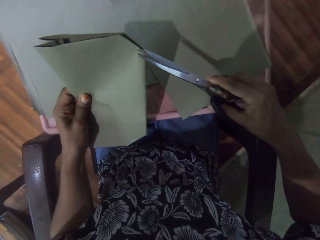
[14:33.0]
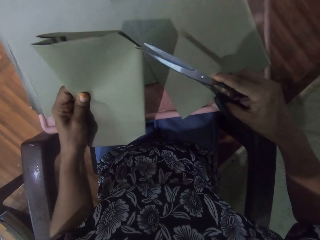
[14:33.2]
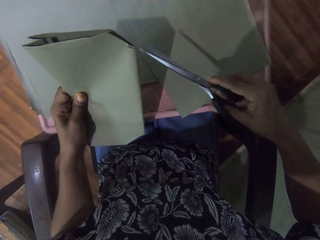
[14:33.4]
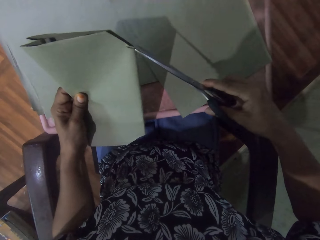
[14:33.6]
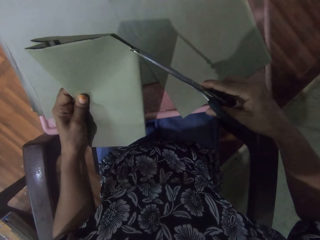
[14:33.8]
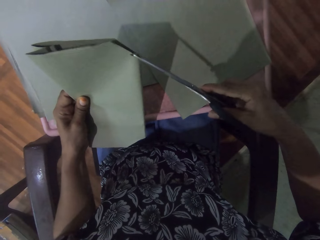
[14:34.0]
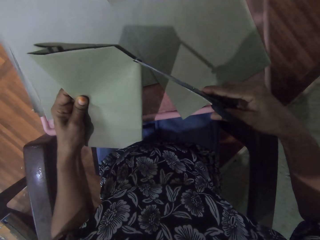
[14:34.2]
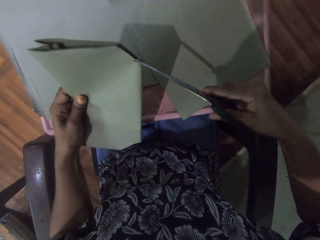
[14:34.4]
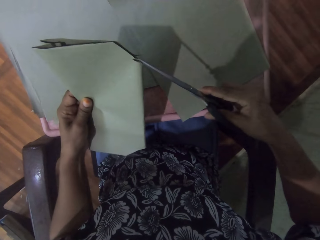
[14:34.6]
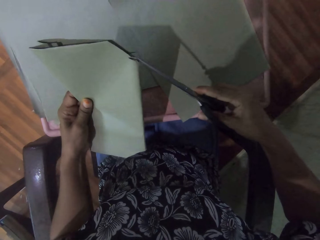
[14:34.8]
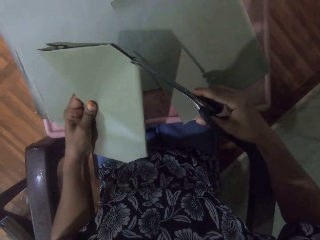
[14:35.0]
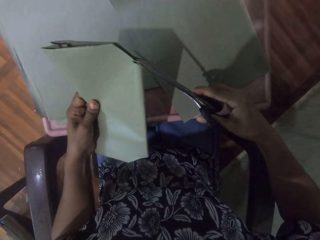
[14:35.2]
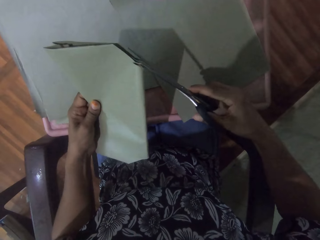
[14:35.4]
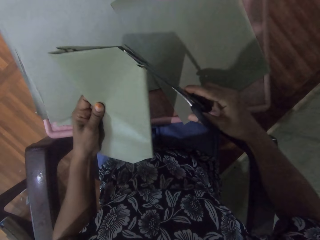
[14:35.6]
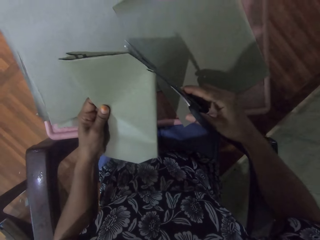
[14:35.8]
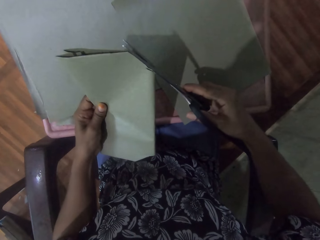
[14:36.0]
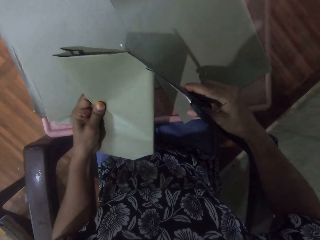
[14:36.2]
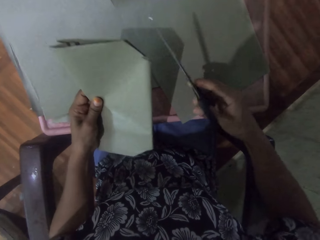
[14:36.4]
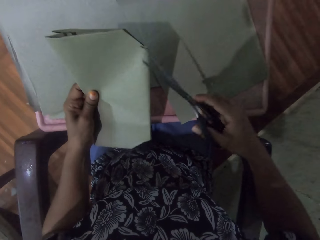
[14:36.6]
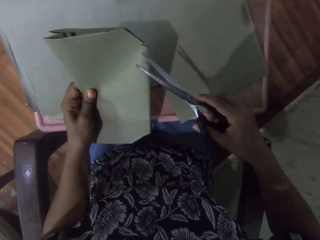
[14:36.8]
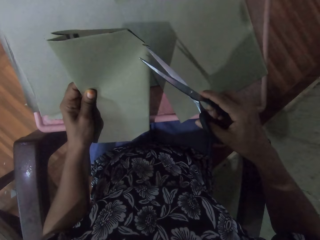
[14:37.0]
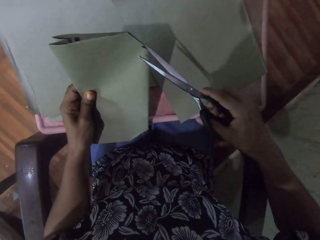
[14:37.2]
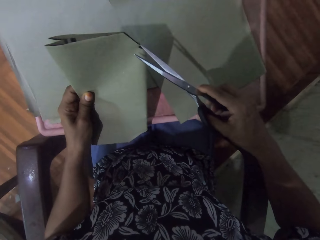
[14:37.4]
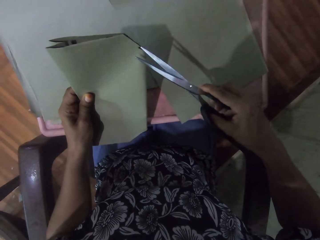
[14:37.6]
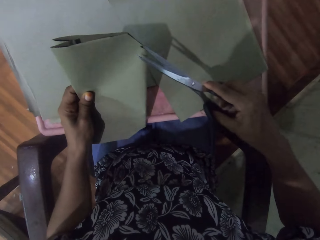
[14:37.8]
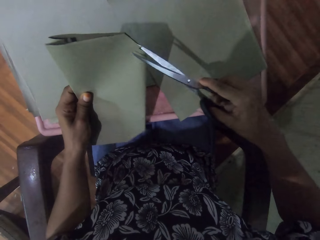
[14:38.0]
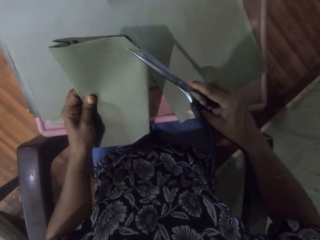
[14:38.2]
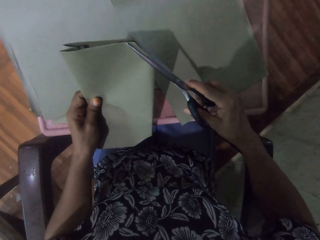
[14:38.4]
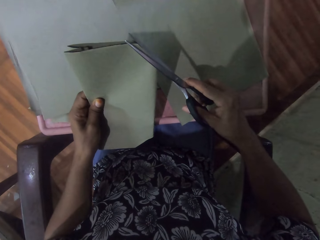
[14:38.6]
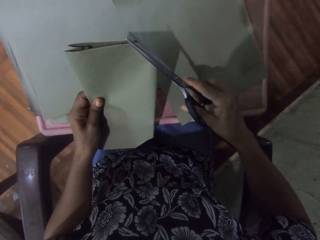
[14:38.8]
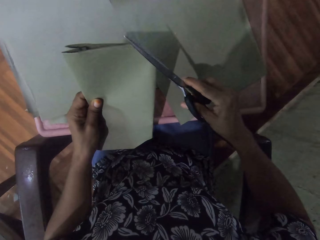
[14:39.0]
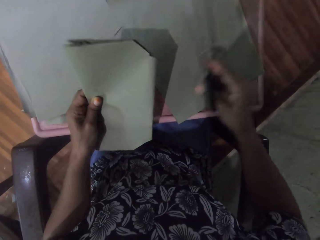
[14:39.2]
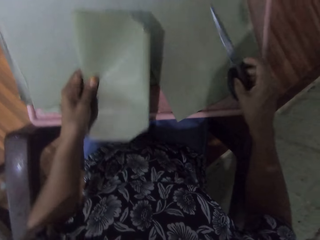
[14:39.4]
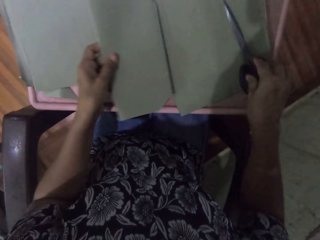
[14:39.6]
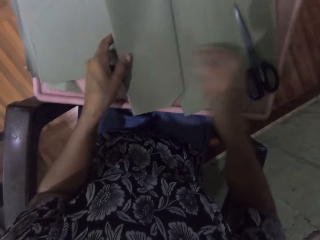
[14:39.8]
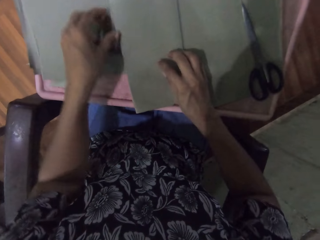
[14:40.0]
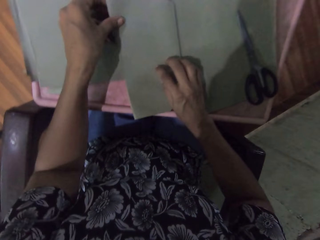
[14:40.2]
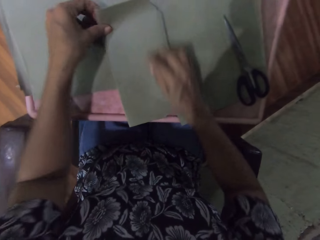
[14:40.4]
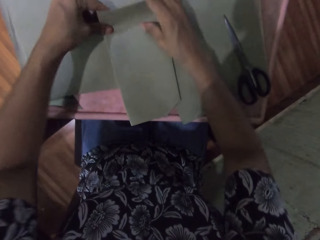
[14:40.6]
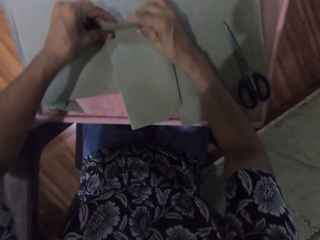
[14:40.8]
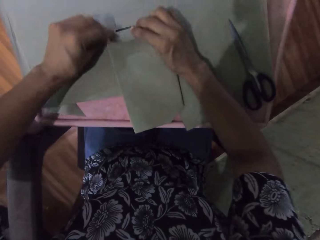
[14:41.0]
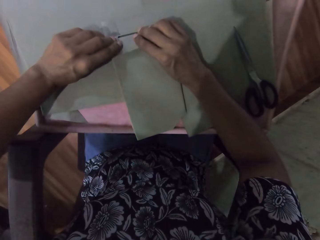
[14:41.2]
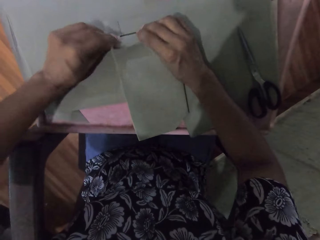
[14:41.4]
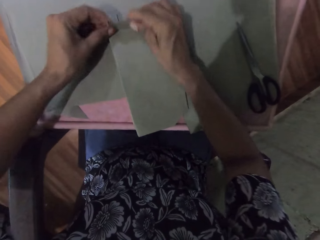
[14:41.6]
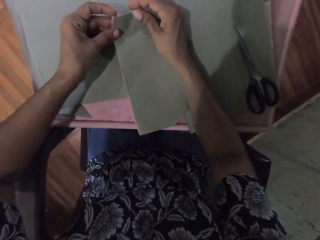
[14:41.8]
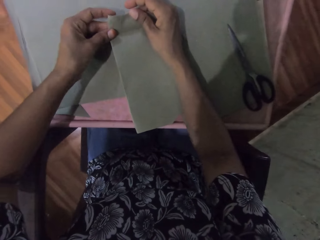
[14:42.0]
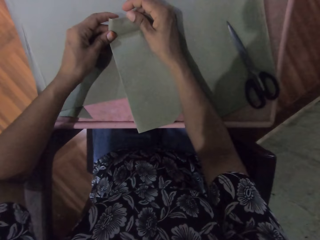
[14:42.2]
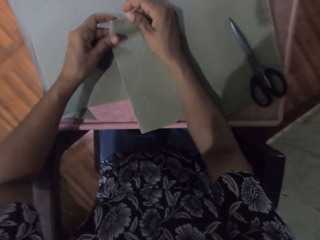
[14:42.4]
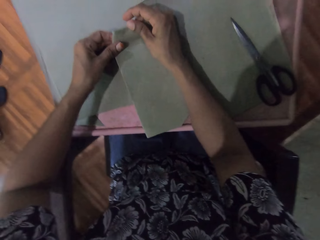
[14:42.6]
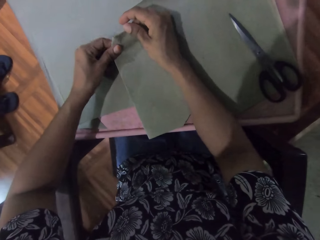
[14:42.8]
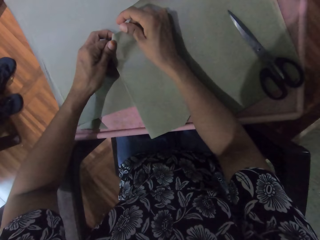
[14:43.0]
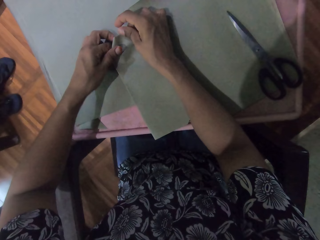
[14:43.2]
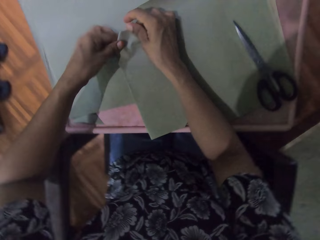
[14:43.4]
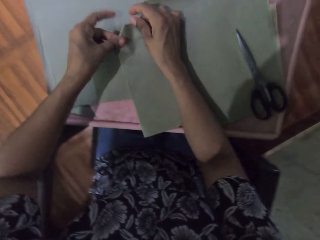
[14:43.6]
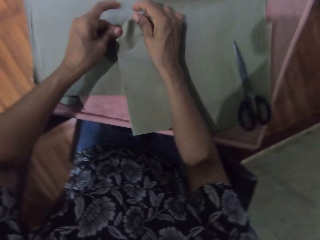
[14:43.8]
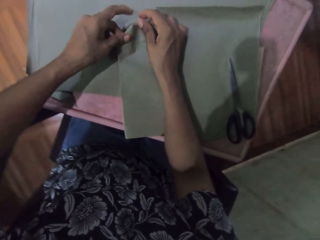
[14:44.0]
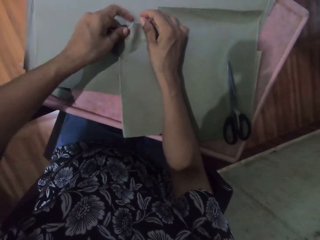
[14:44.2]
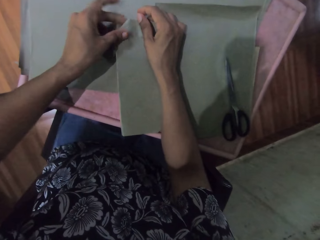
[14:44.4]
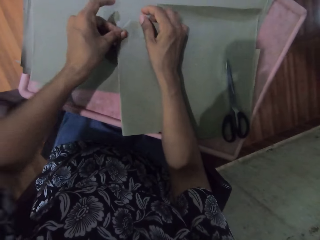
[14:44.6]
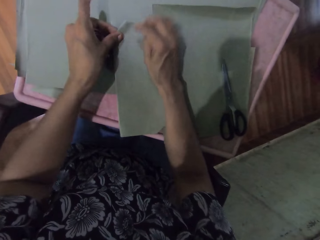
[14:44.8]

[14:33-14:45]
The camera wearer drops the scissors in her right hand on the table. She wraps the book on the table with the cardboard paper with both hands. She folds the paper.

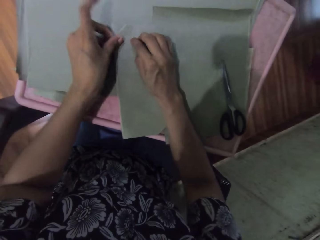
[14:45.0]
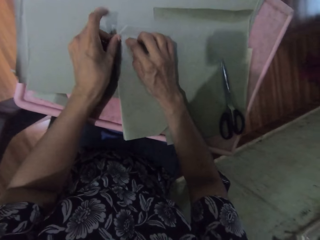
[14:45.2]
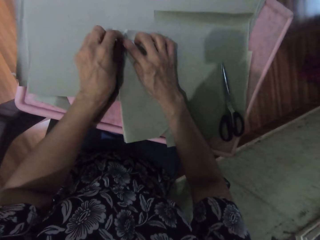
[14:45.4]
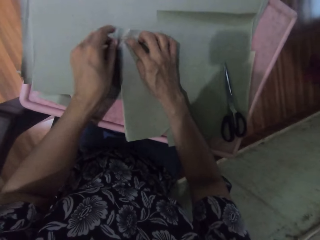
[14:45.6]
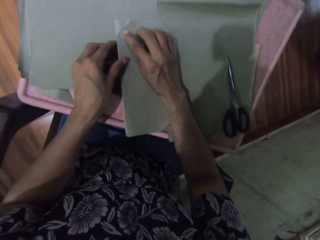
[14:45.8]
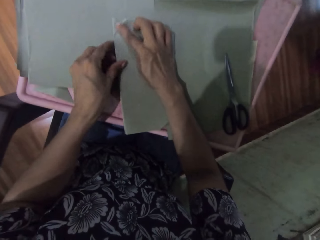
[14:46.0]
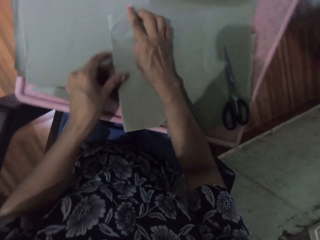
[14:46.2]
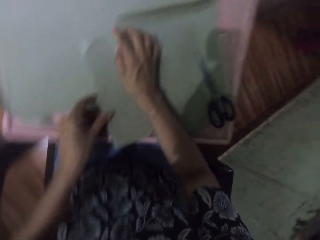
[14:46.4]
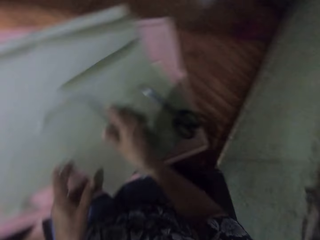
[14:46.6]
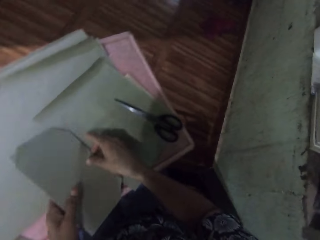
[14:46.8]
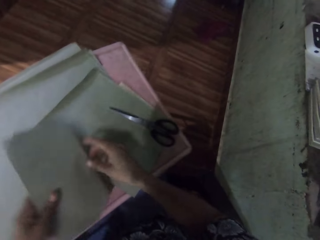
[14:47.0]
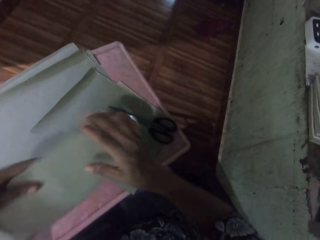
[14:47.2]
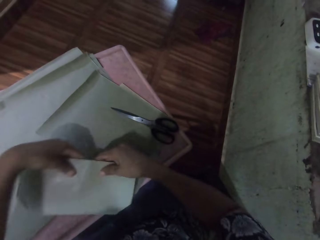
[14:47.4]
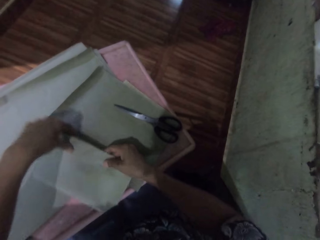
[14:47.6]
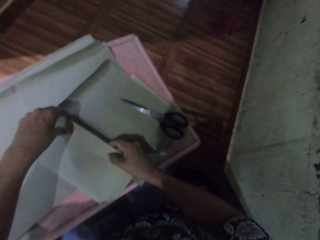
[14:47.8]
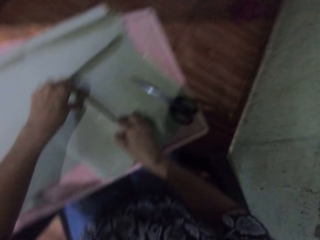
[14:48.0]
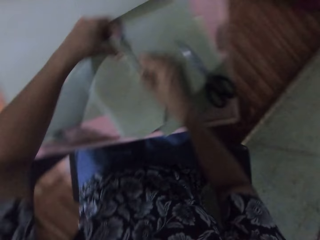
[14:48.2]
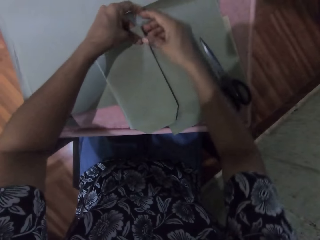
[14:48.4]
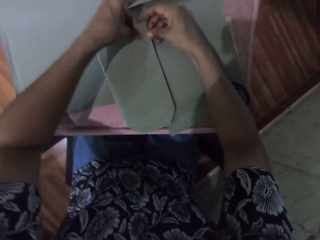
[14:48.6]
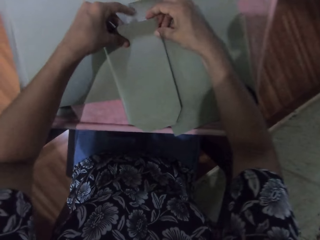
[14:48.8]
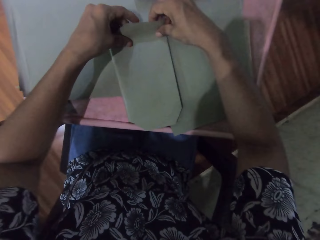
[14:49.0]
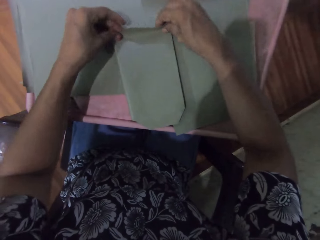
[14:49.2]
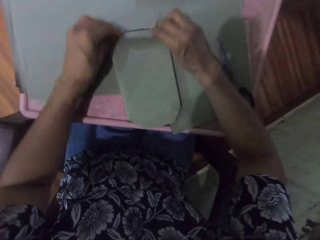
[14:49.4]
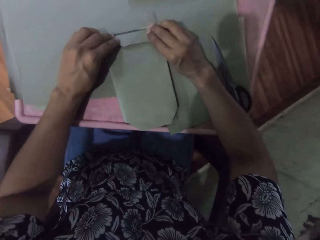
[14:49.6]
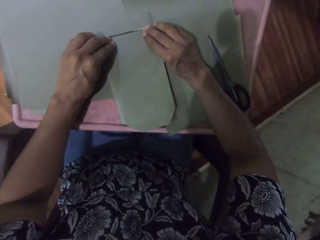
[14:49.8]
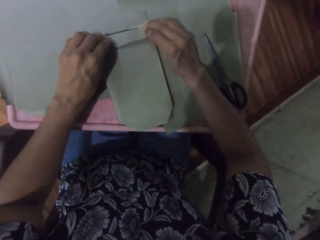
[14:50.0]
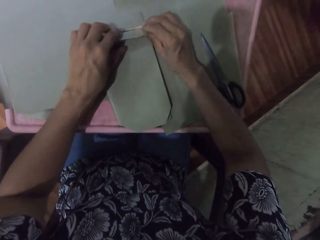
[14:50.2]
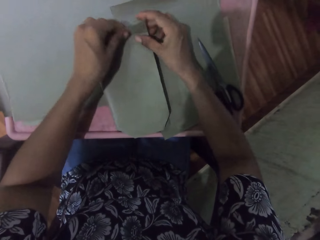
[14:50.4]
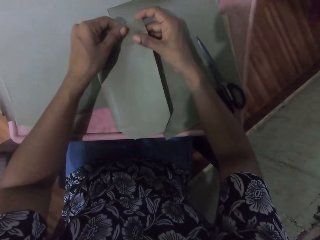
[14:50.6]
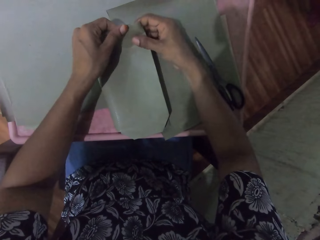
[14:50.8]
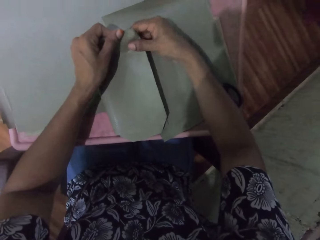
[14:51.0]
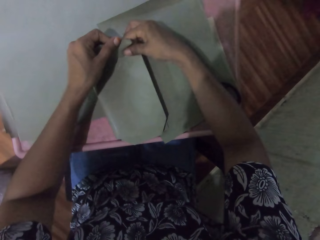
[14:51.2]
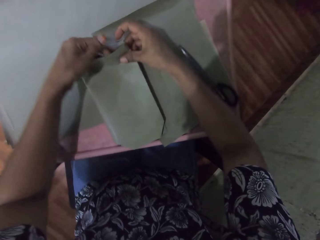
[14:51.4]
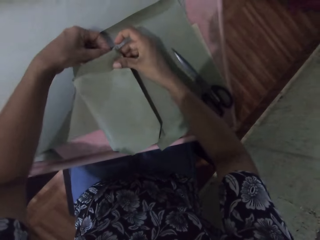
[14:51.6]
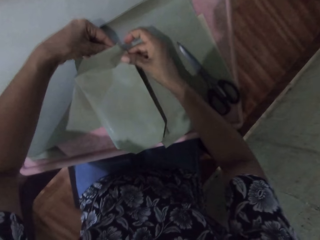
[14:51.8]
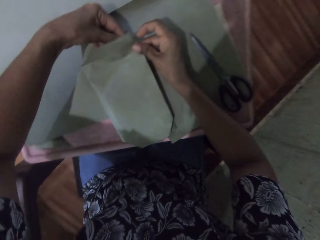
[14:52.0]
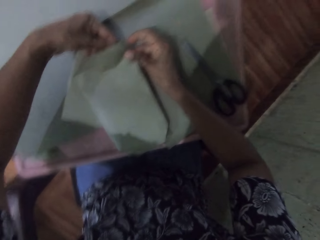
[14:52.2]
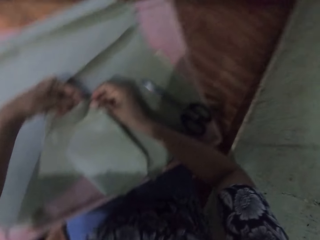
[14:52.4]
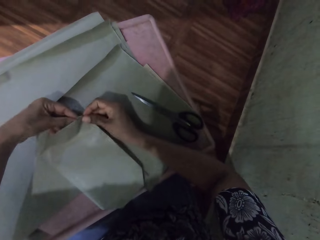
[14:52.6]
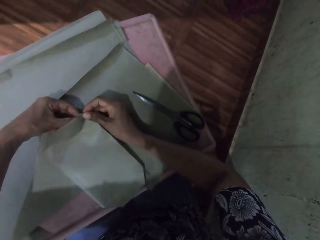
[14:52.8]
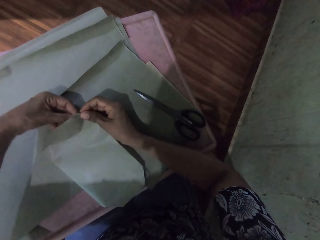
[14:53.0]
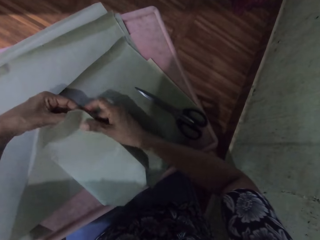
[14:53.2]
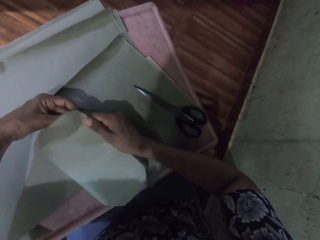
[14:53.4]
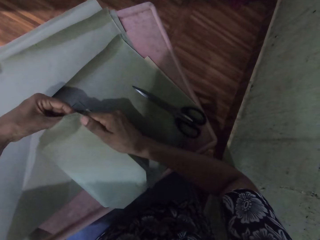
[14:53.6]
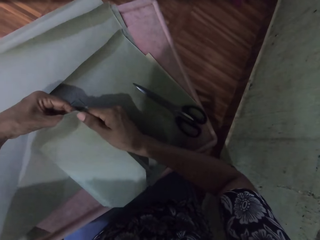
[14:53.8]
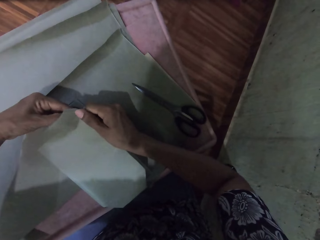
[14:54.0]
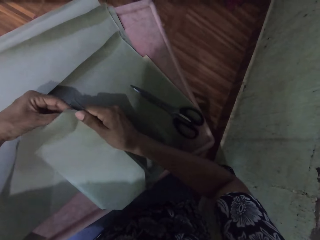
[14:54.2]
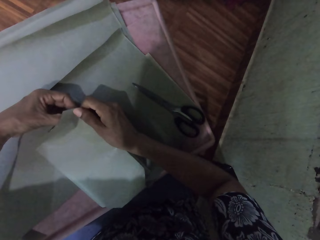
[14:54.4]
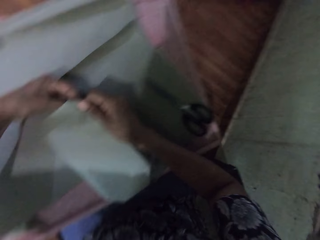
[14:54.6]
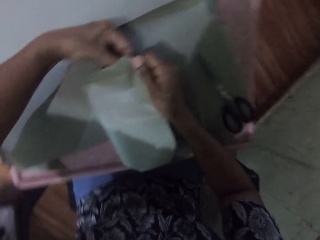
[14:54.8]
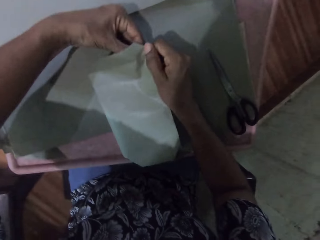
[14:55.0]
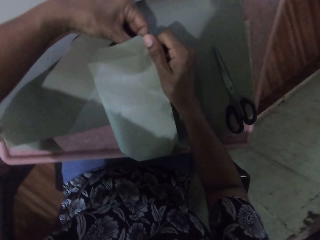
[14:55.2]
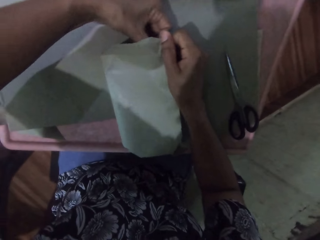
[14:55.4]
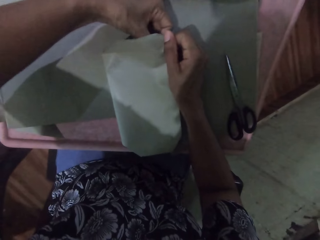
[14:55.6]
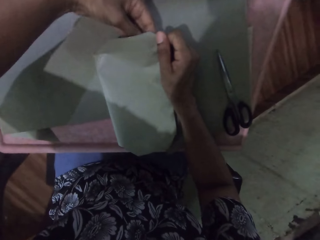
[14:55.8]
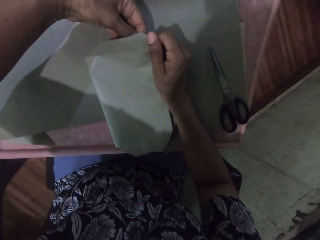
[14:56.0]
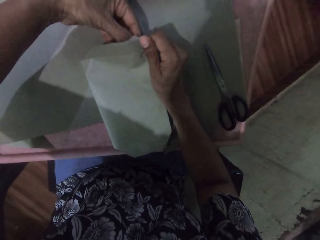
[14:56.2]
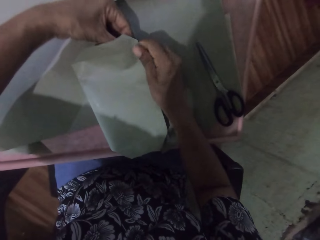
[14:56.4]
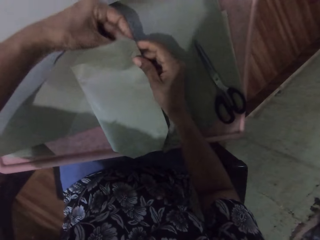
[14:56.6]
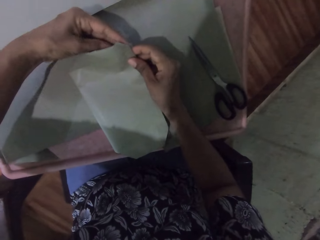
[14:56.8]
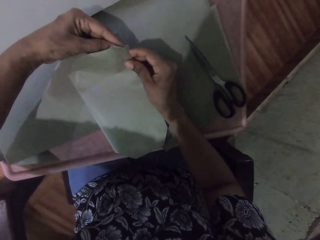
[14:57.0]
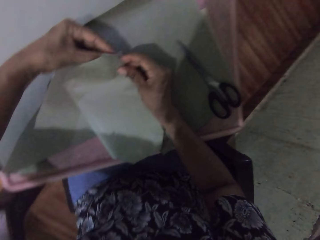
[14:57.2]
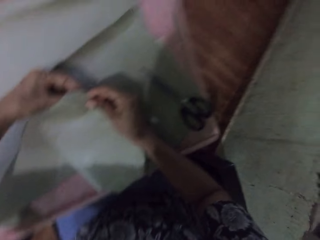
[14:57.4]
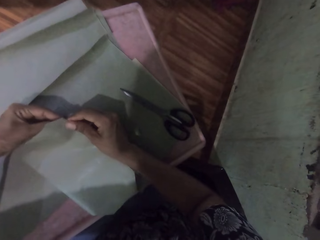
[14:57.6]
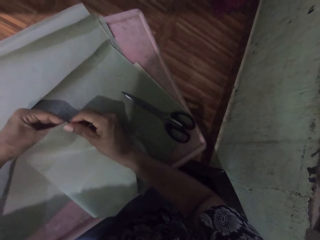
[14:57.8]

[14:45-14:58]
The camera wearer turns the book on the table with both hands. They wrap the book on the table with the cardboard paper with both hands.
